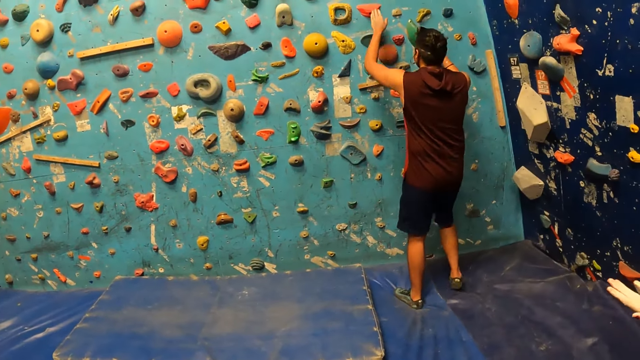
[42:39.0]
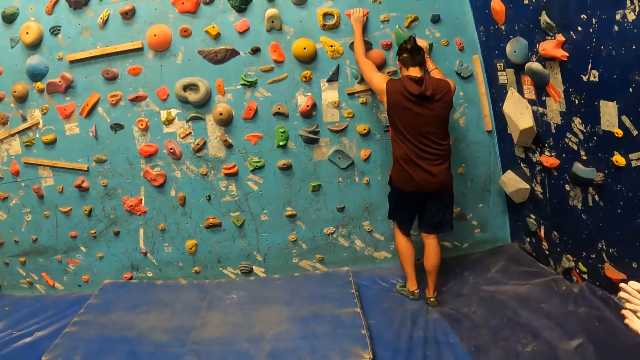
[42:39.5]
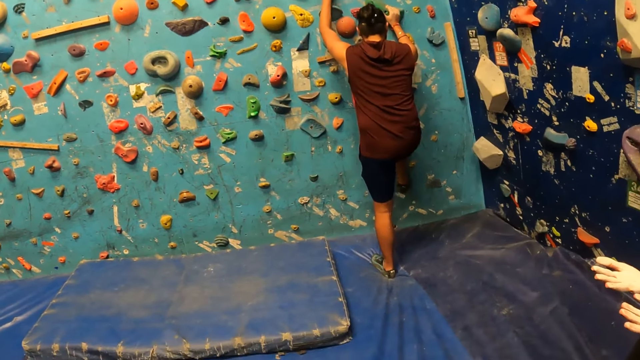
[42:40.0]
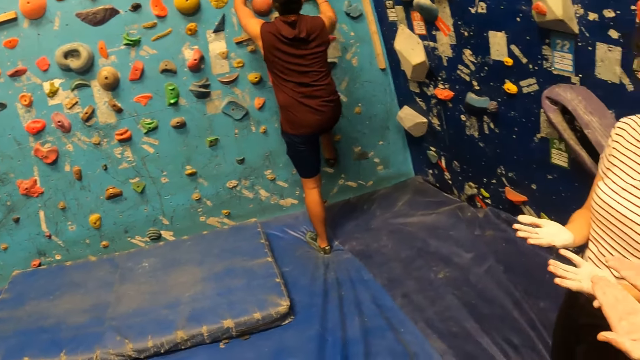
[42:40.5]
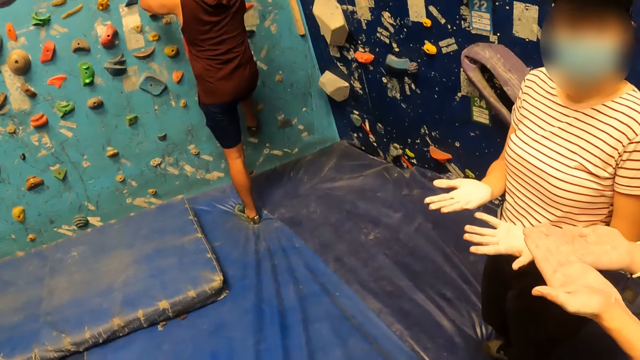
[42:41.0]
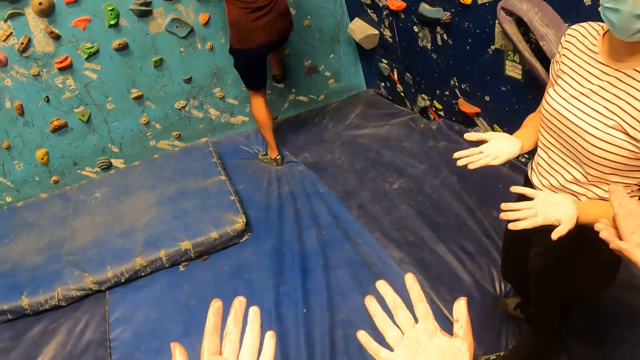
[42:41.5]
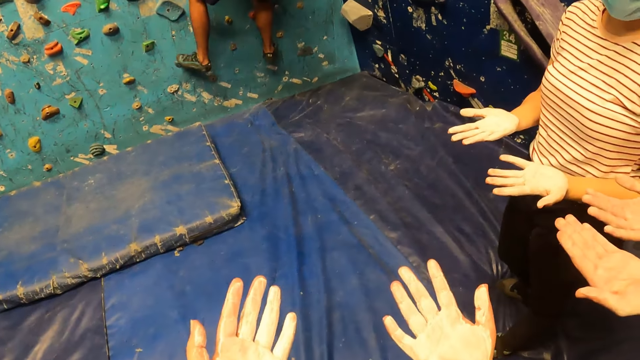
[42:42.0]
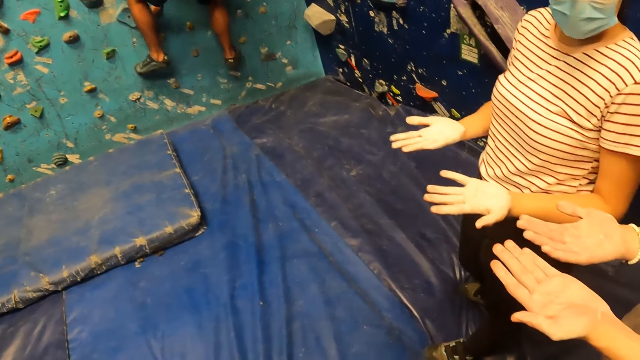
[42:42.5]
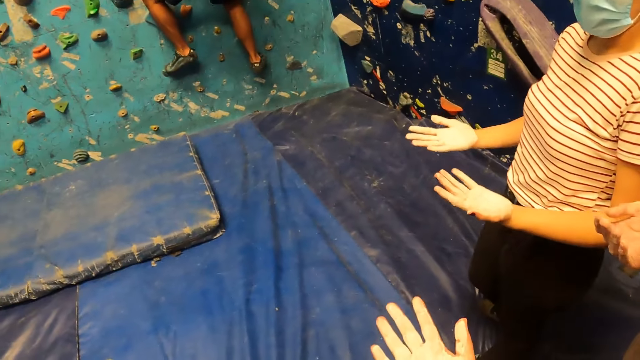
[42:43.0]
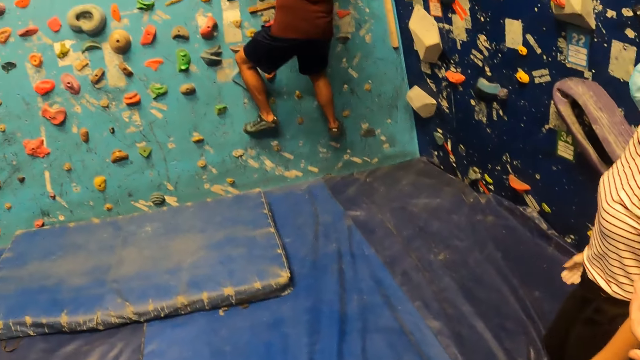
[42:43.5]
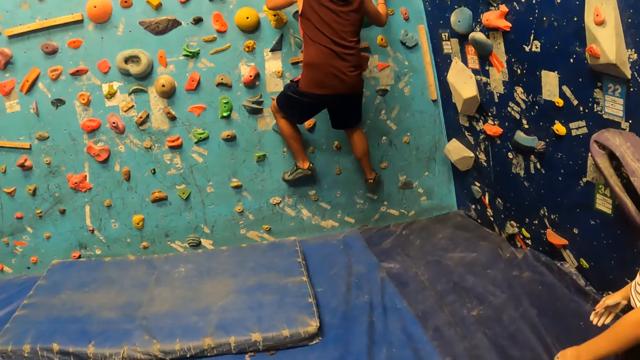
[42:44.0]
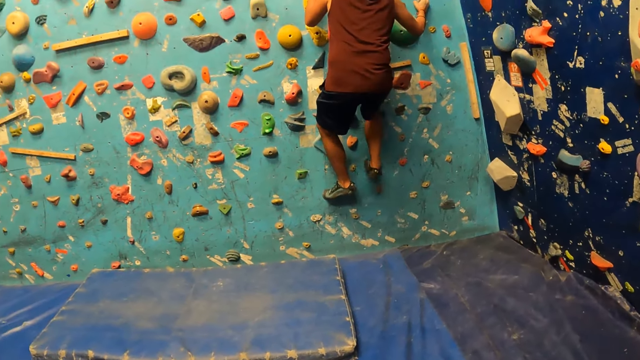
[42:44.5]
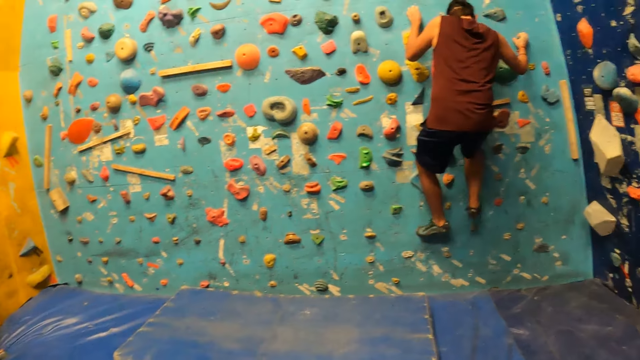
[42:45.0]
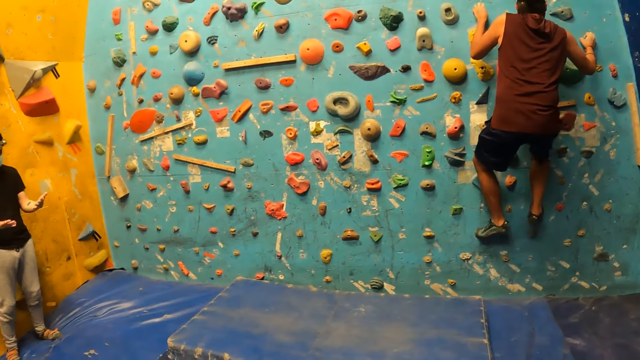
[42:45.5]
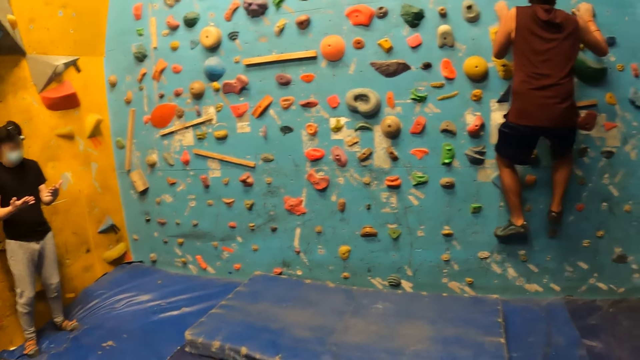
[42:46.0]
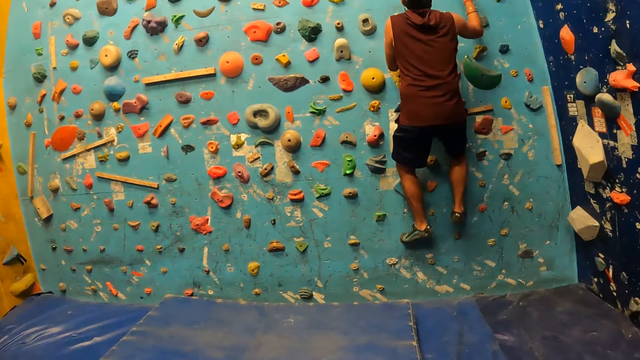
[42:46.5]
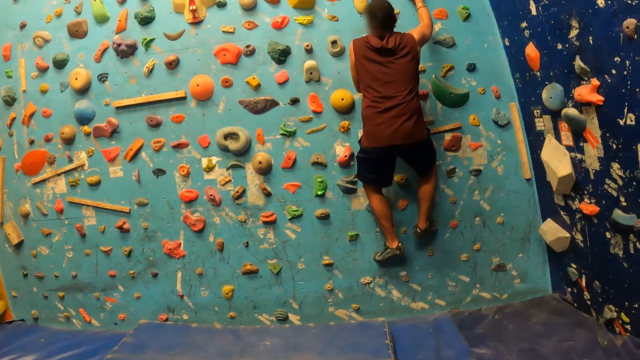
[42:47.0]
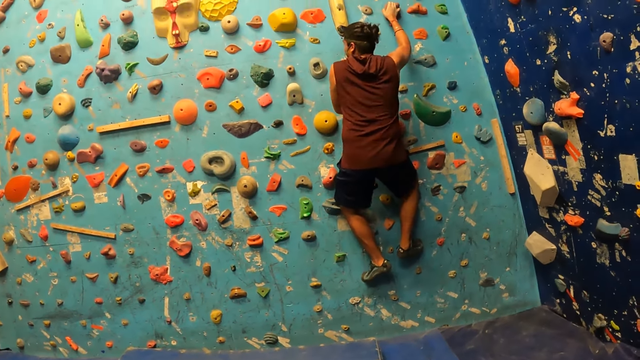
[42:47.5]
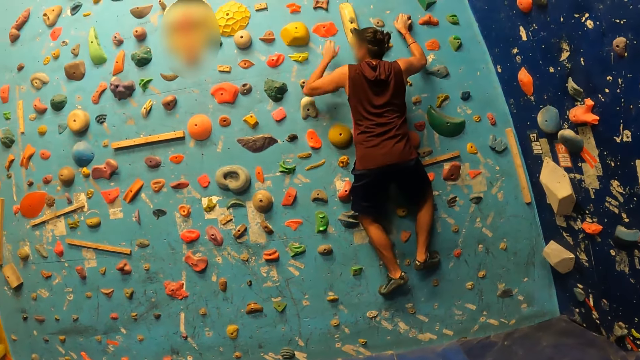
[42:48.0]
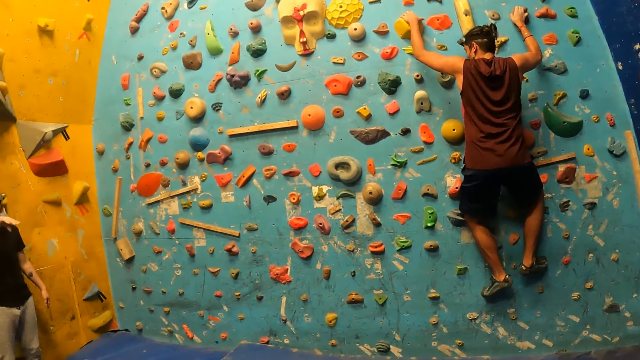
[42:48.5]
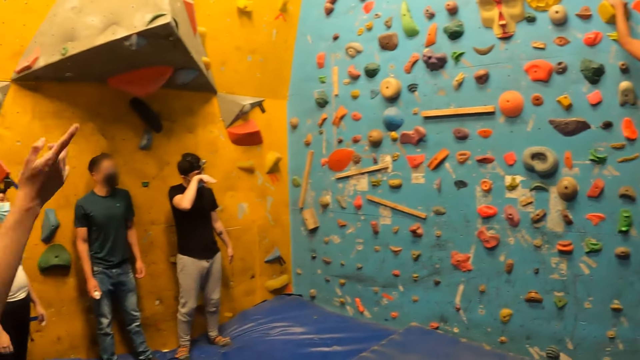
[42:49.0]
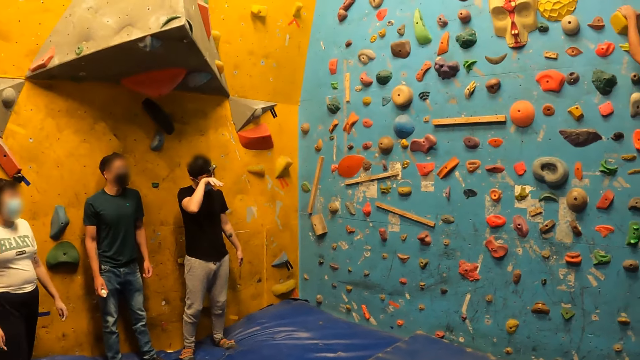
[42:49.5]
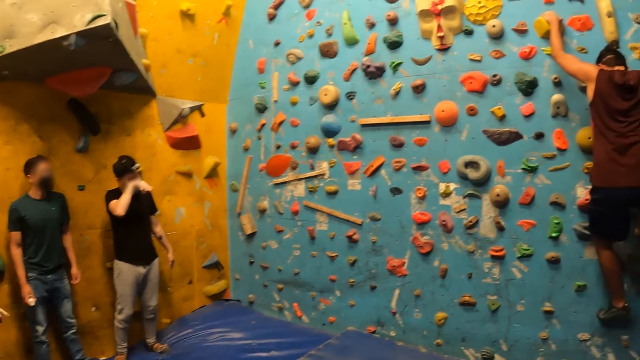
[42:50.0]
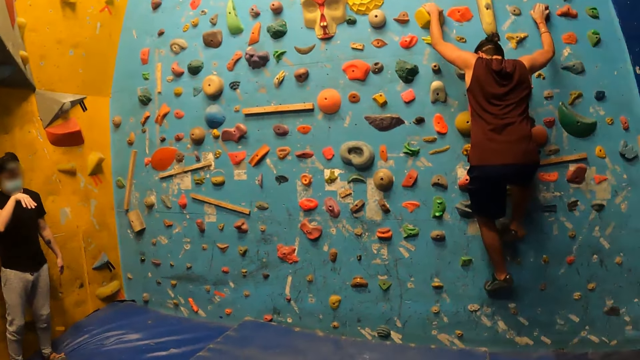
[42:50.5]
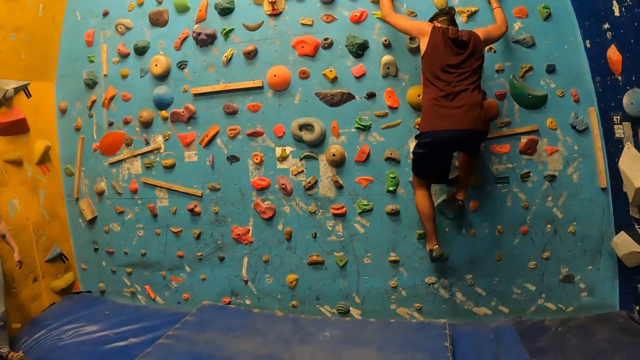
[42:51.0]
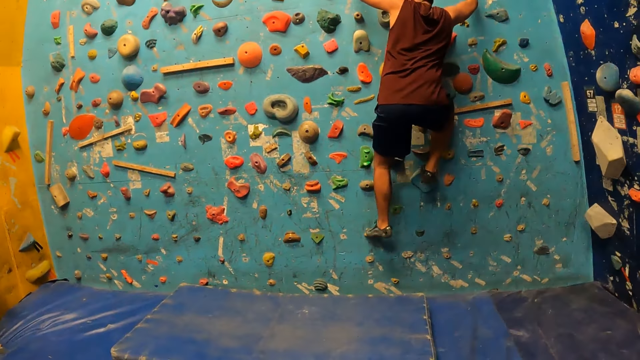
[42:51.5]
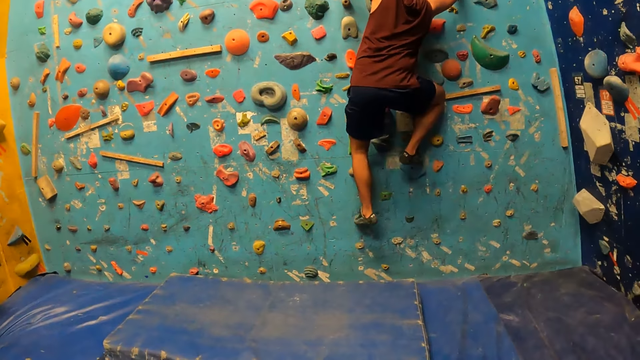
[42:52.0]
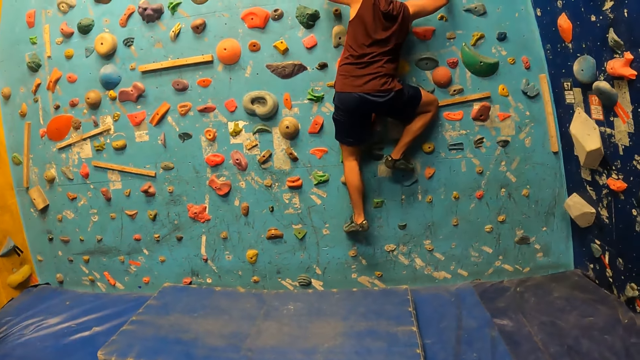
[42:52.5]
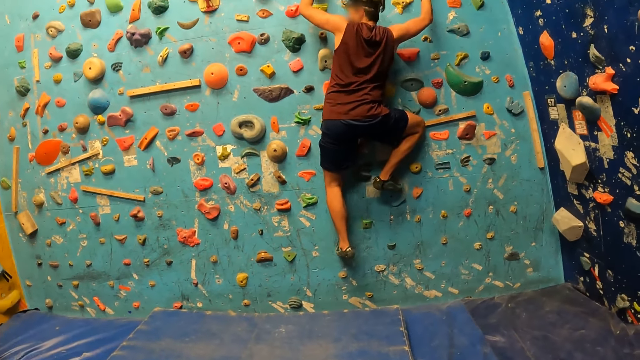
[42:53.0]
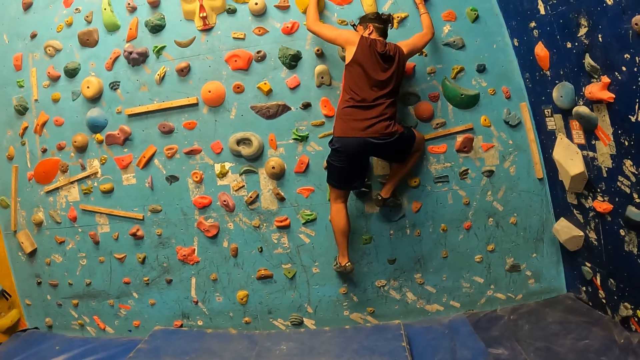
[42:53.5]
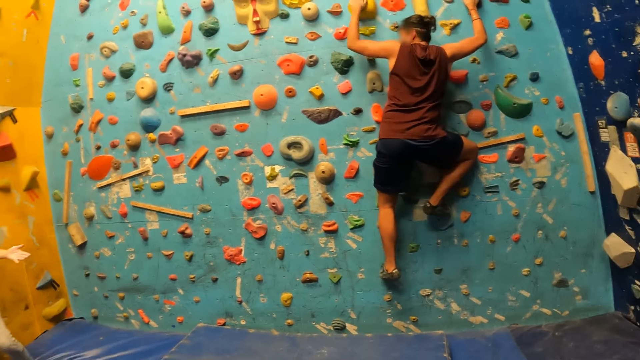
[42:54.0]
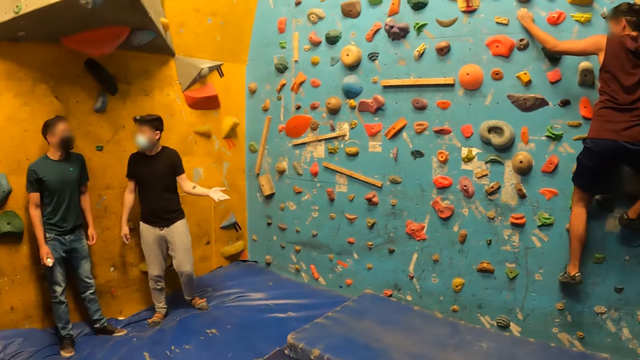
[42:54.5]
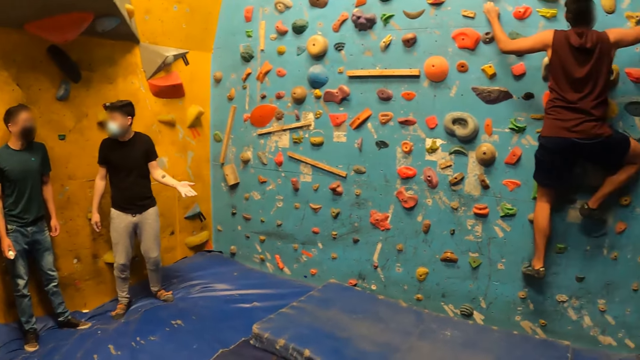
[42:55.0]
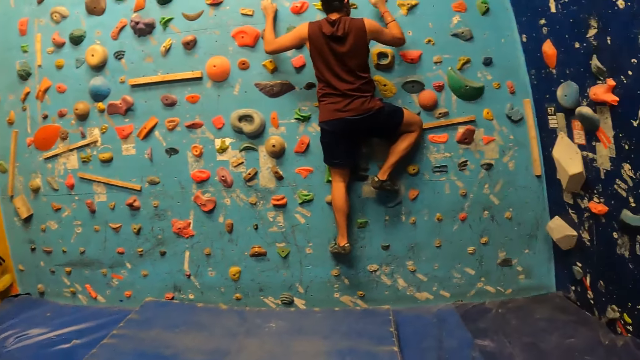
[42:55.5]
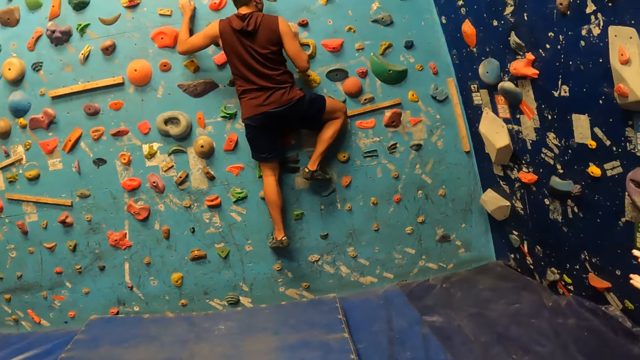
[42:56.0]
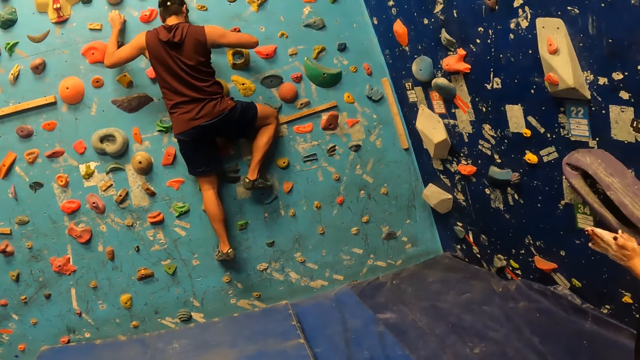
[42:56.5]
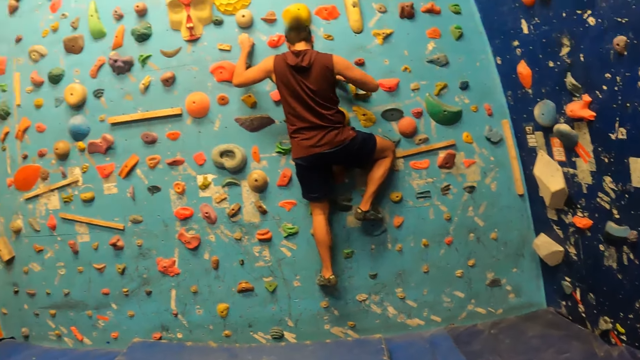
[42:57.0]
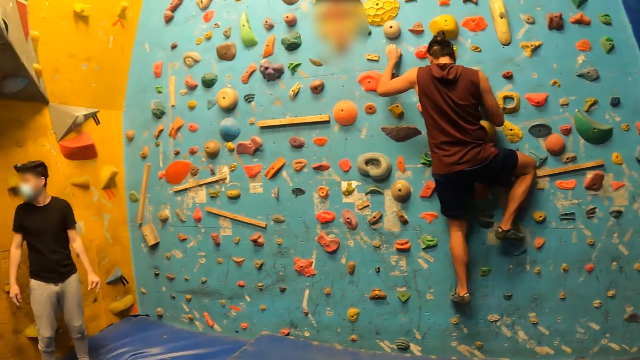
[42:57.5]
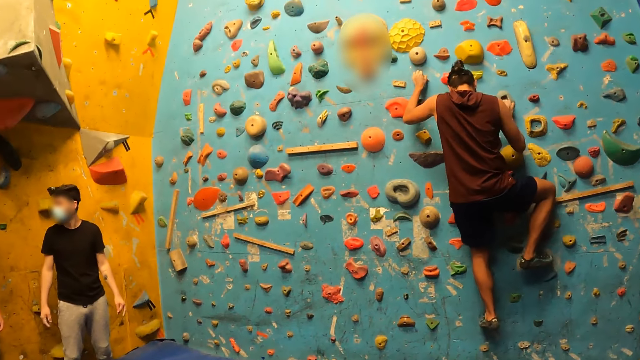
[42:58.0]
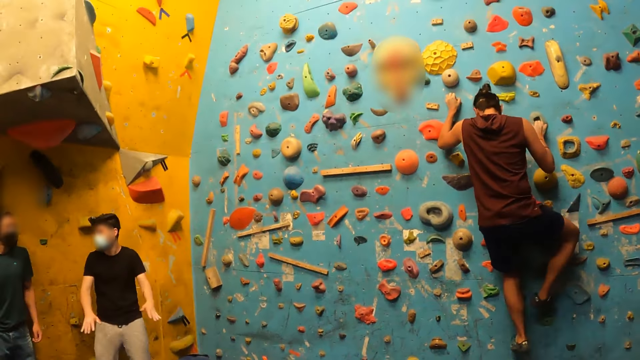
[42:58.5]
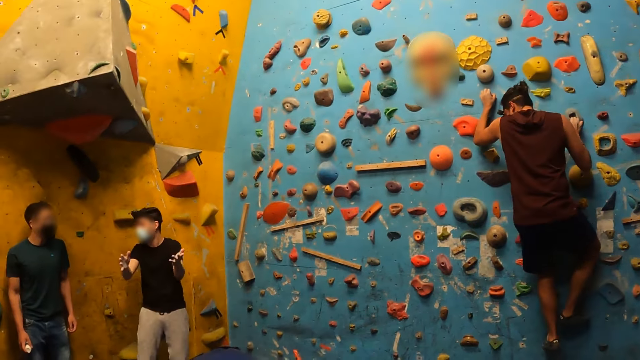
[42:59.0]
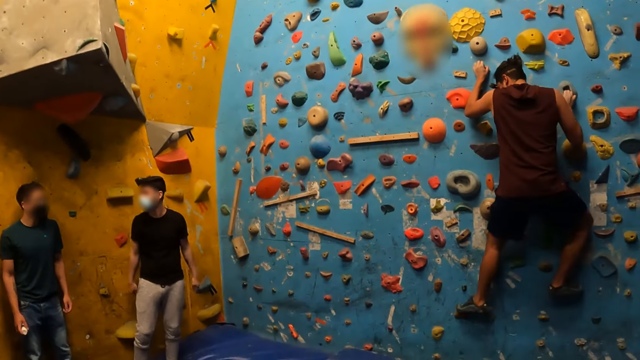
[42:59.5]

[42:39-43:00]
A man holds rocks and climbs a climbing wall. A lady and another man stare at the hands. The camera wearer stares at the hands. They look around. A third man stares at the hands. The third man interacts with a person and a fourth man.
